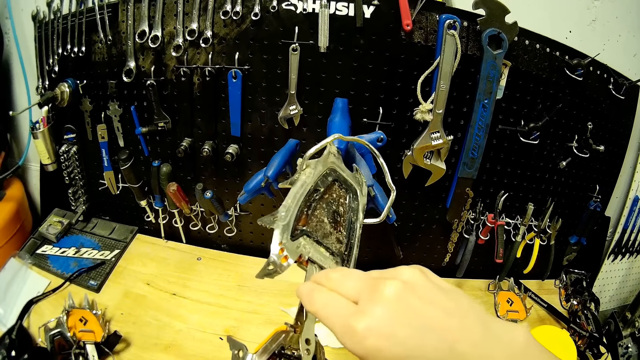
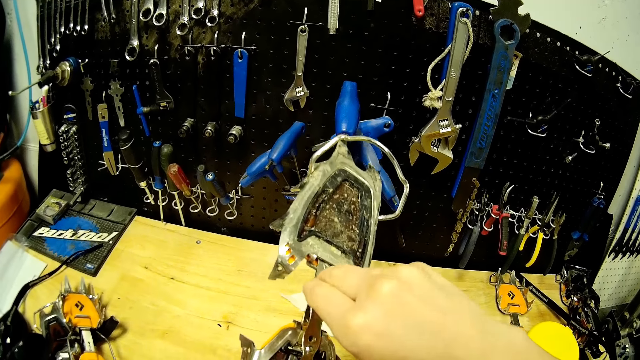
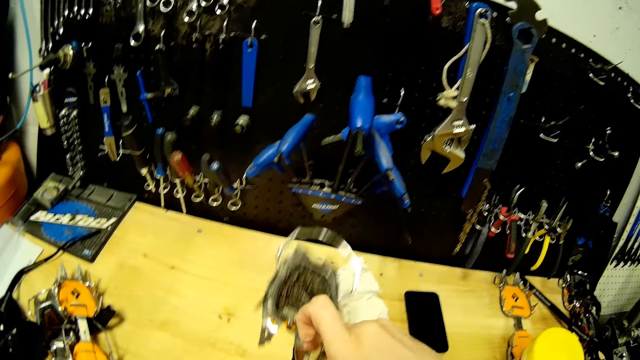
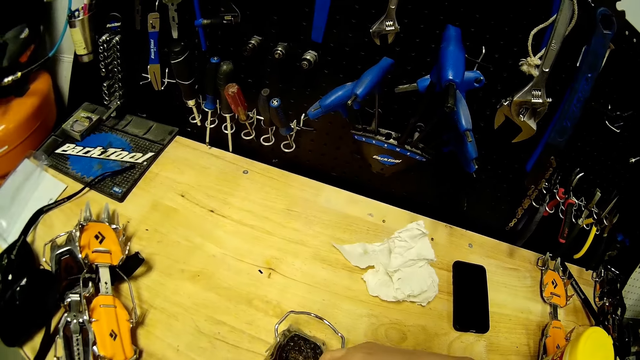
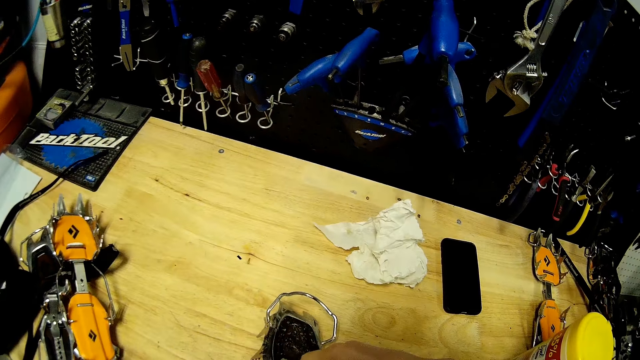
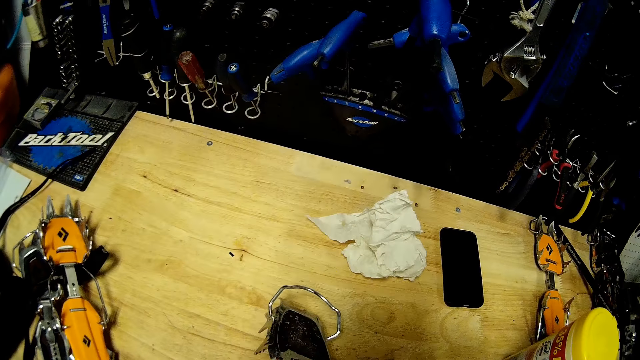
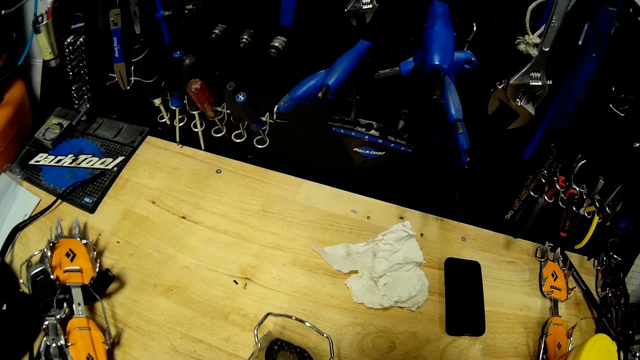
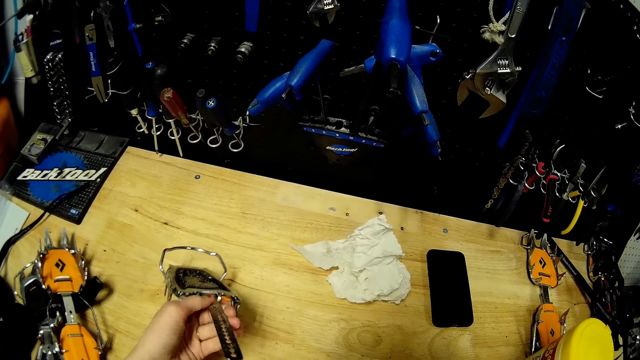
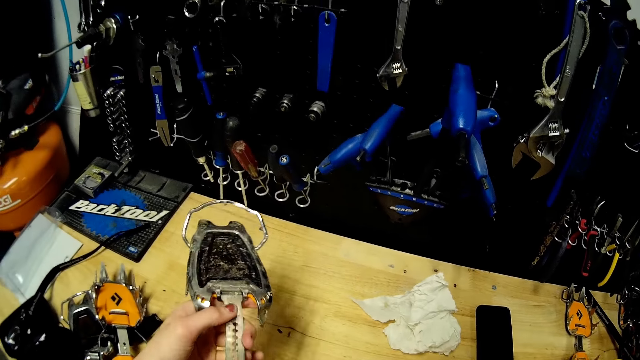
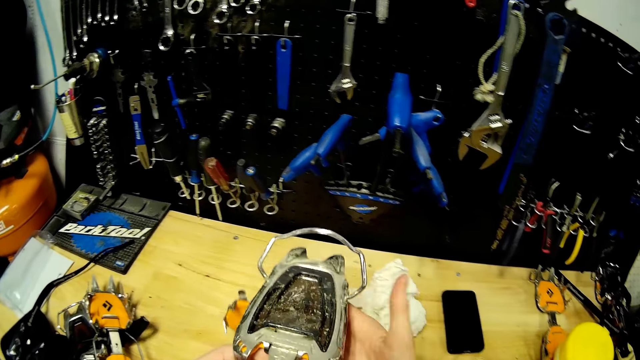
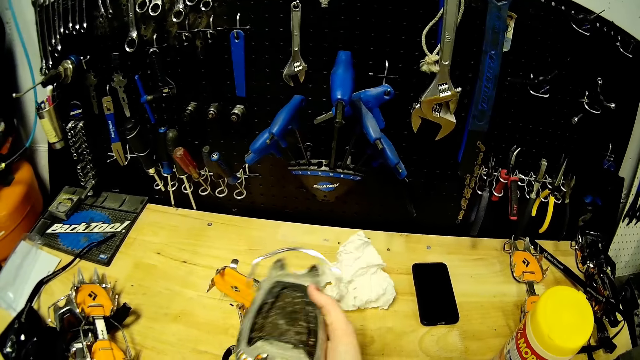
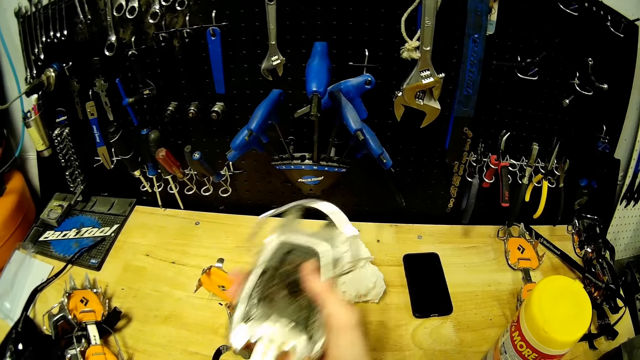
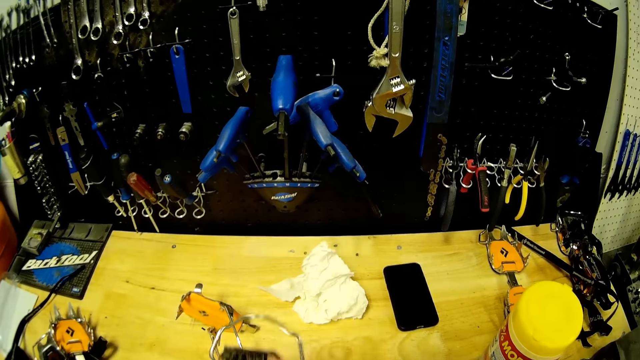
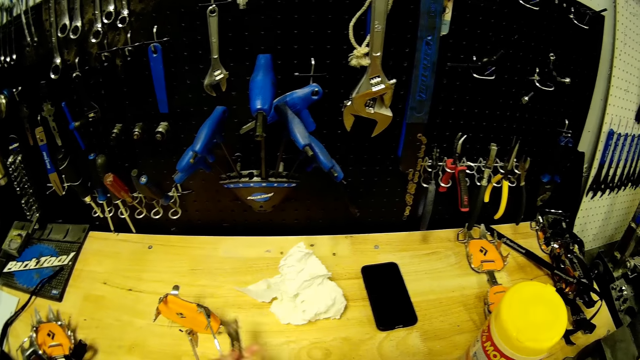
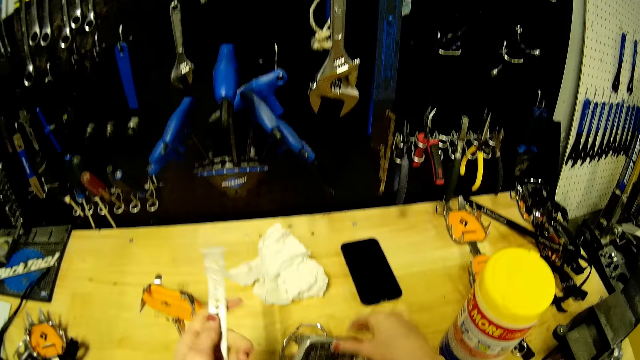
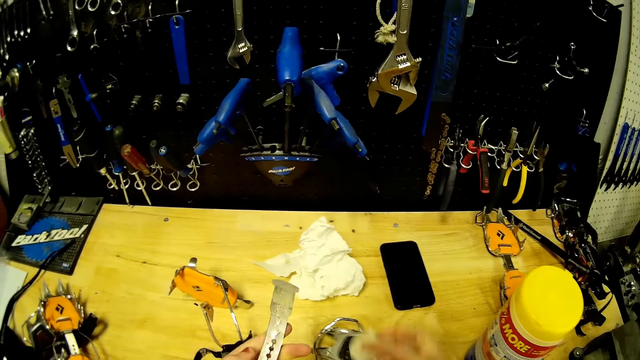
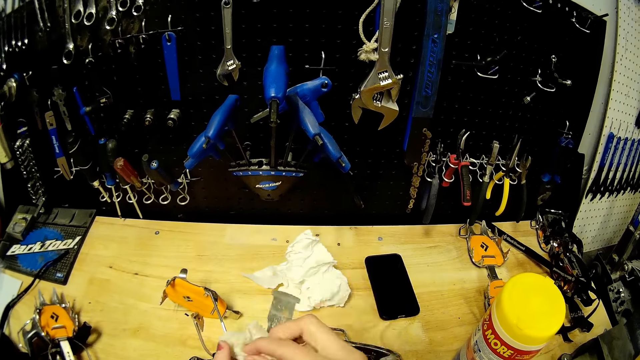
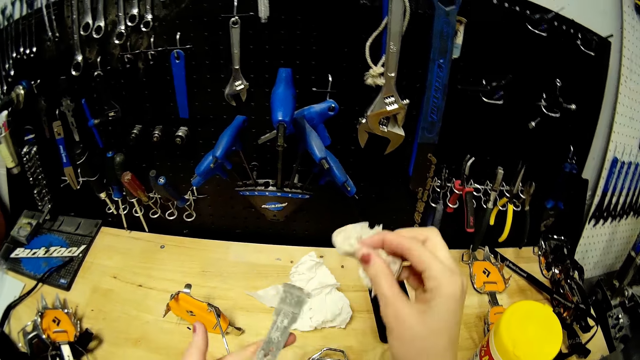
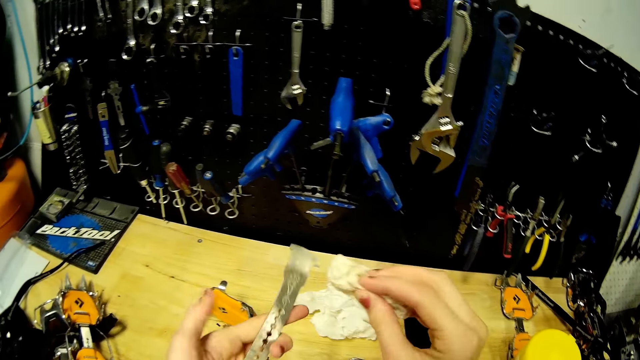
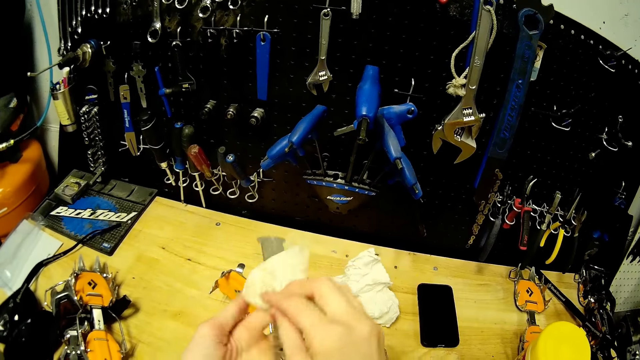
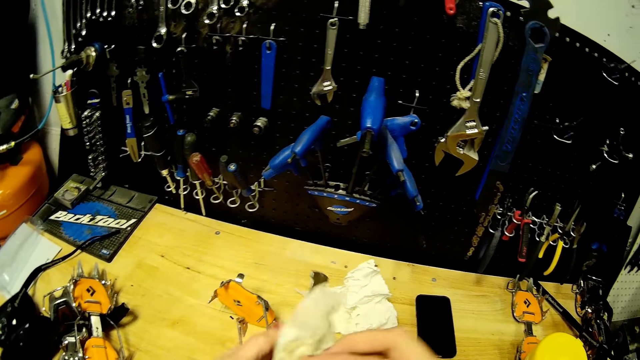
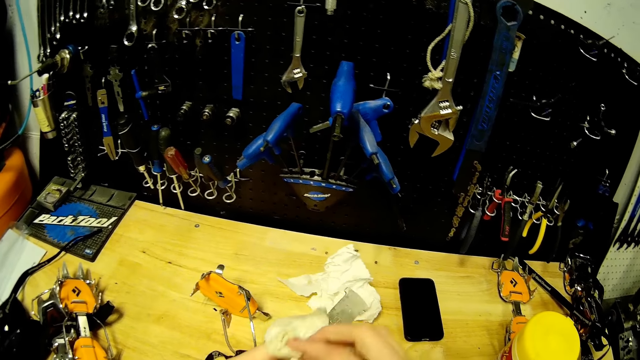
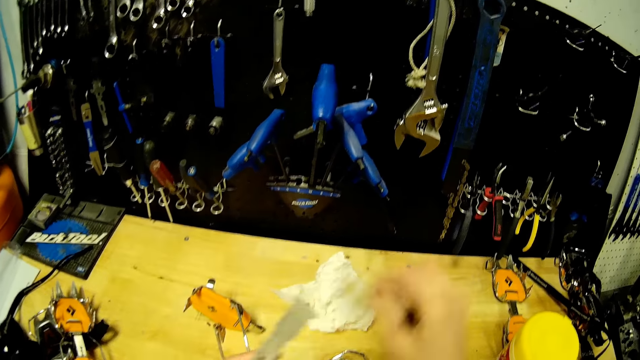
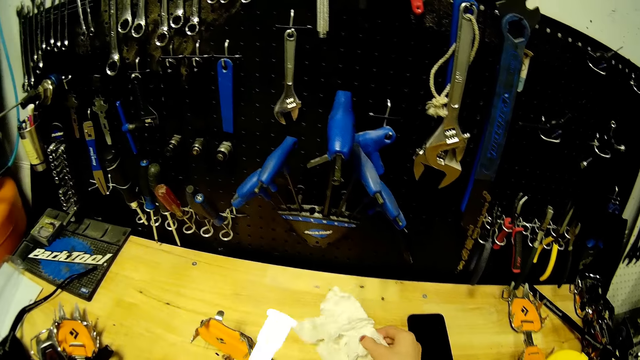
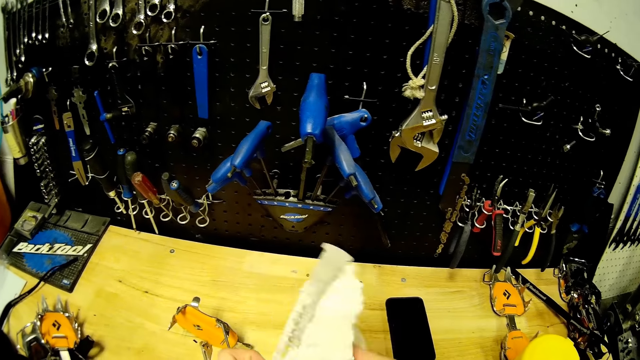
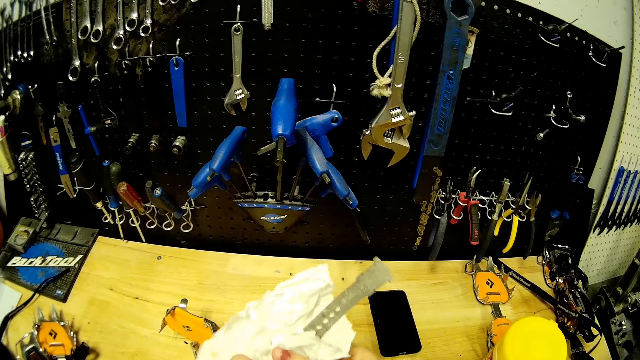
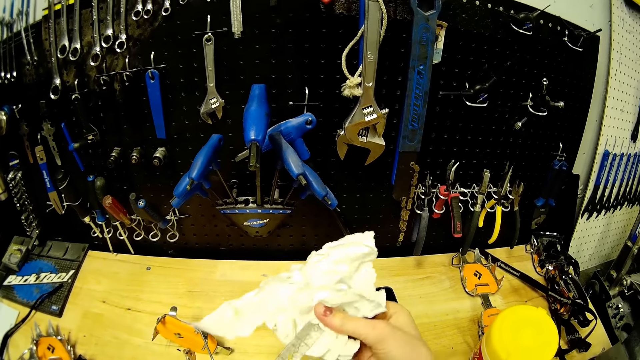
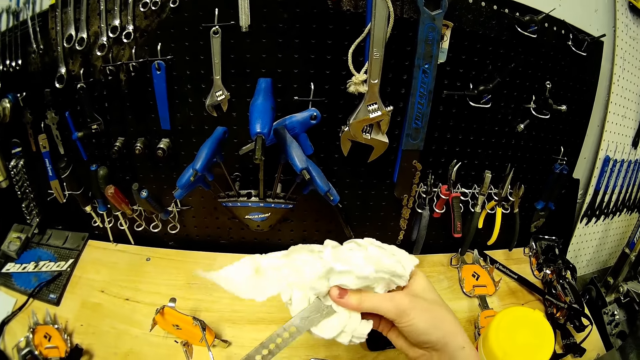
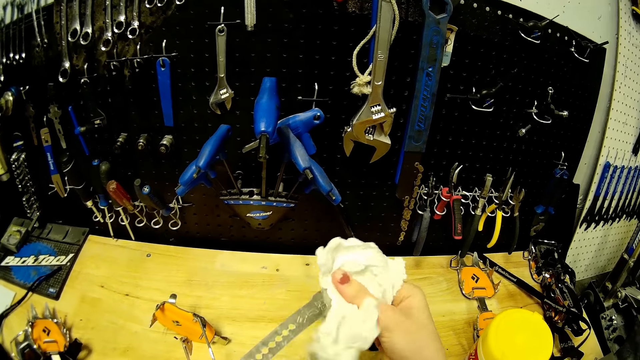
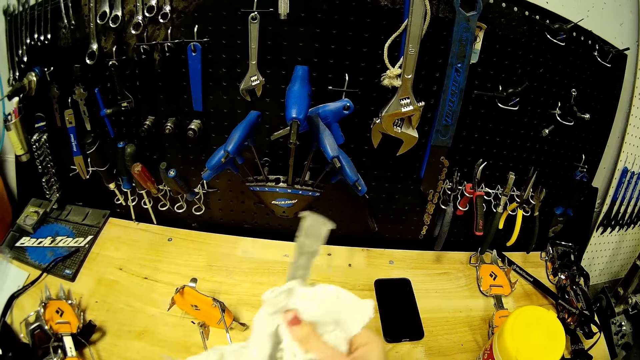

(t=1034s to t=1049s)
The camera wearer removes the center bar of the strap crampon with her left hand. She drops the strap crampon on the table with her right hand. She cleans the center bar with a tissue paper in her right hand. She picks the tissue paper from the table with her right hand. She cleans the center bar with the tissue paper in her right hand.

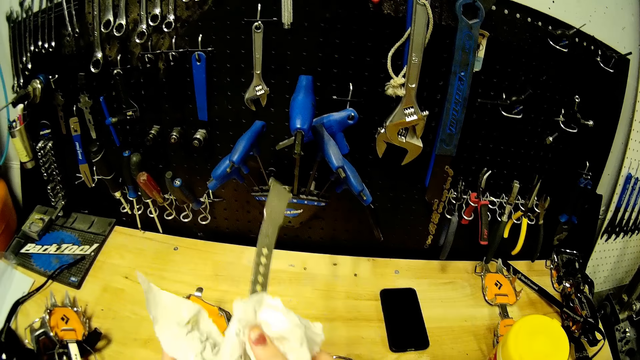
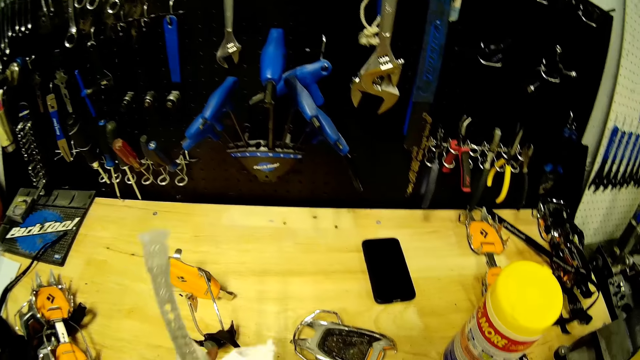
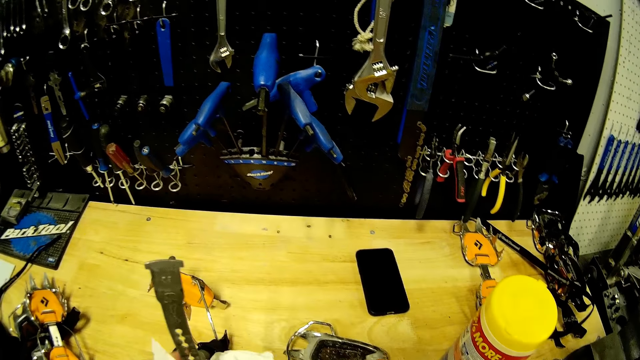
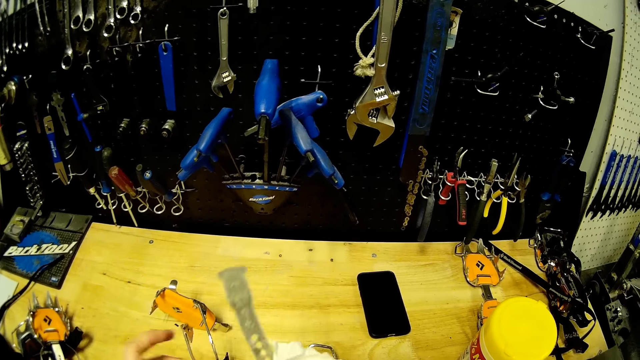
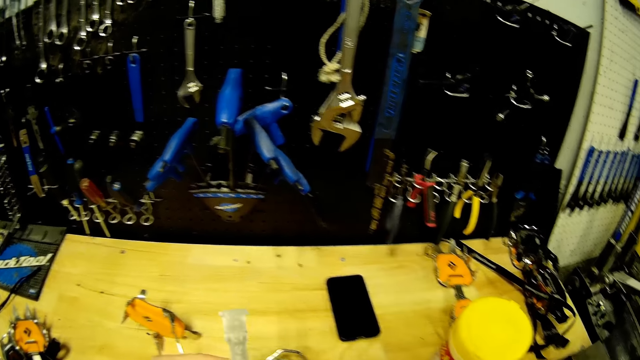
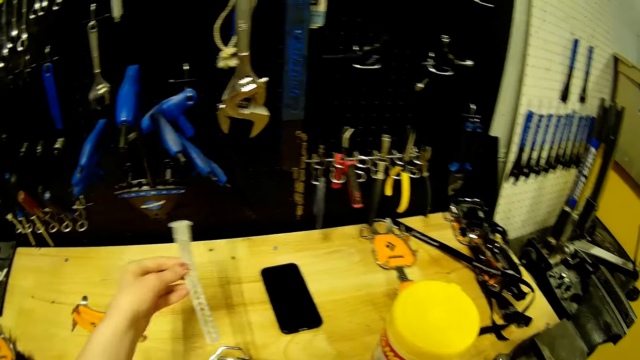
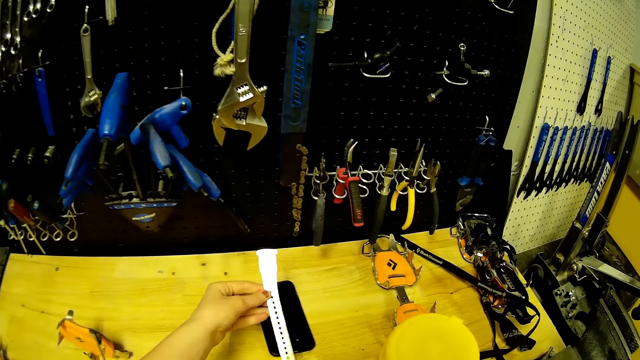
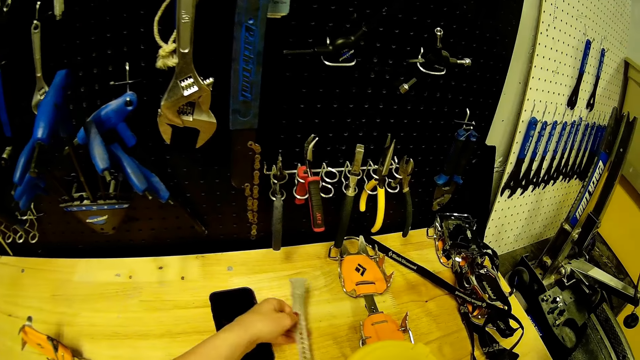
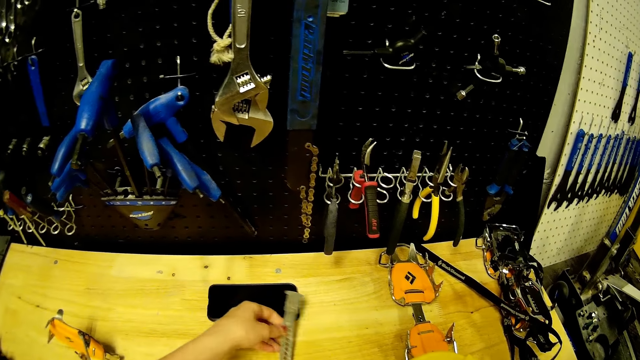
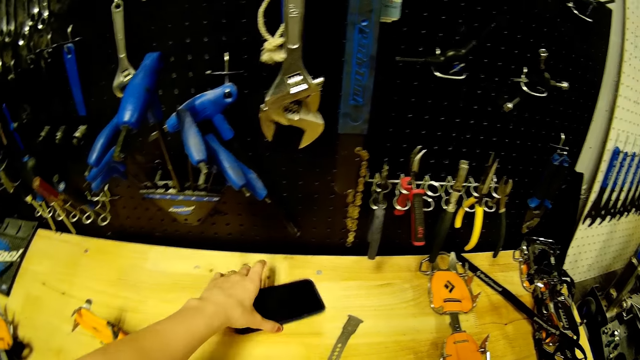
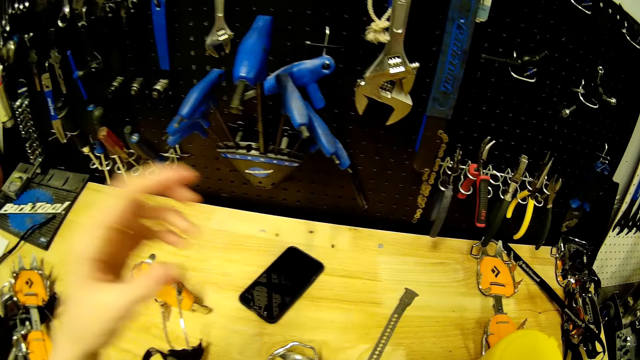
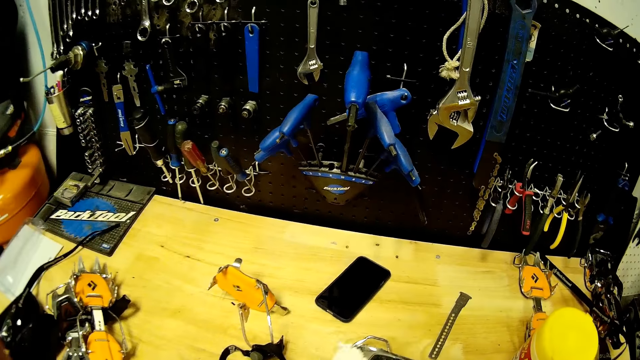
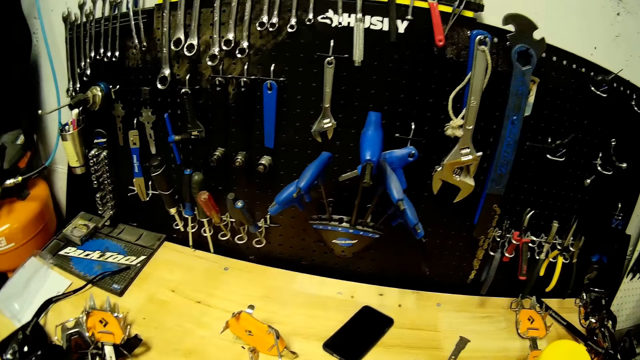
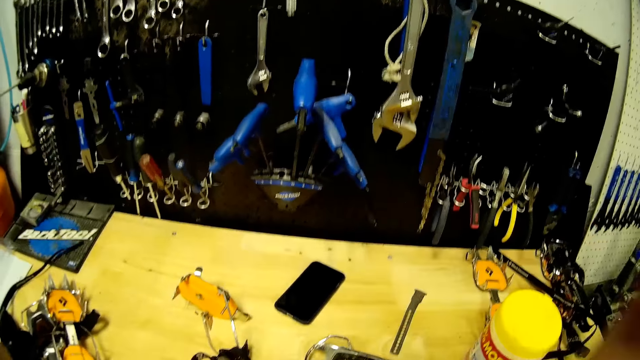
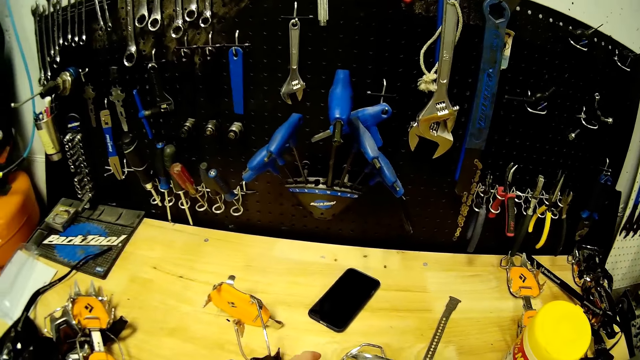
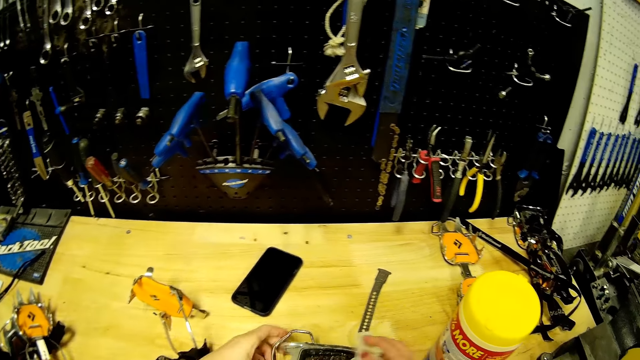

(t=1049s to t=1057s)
The camera wearer drops the center bar on the table with her left hand. She pushes the phone on the table. She adjusts the phone on the table with her left hand.
